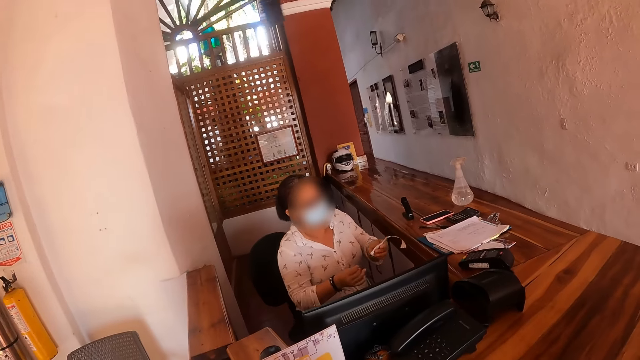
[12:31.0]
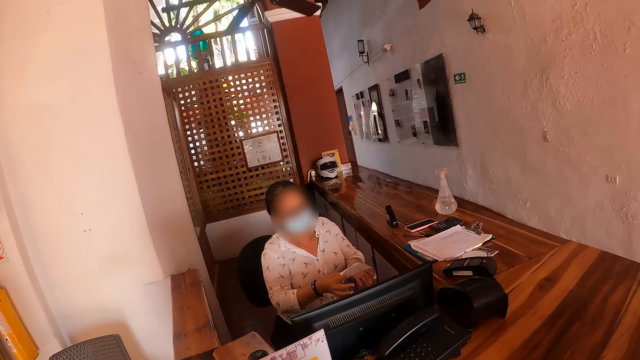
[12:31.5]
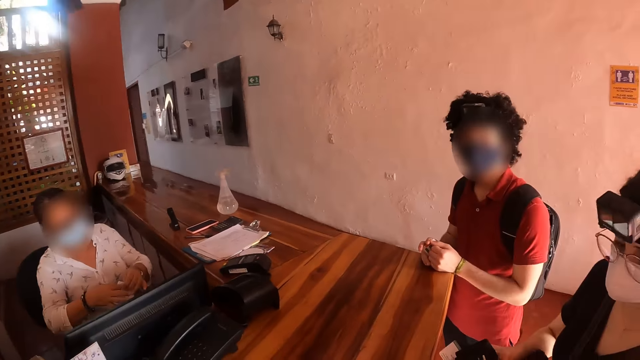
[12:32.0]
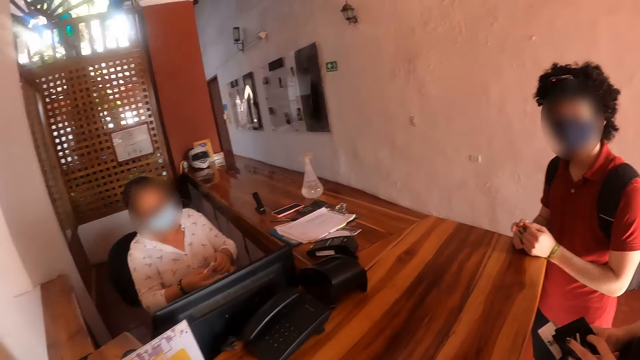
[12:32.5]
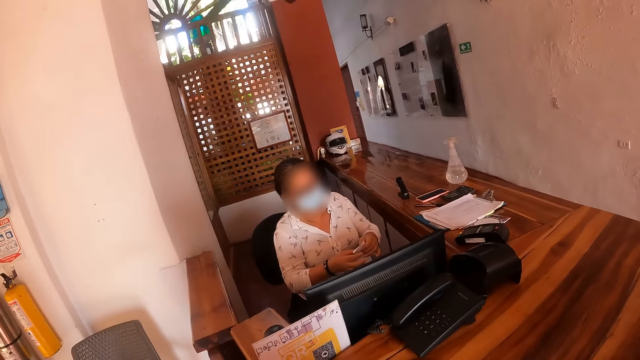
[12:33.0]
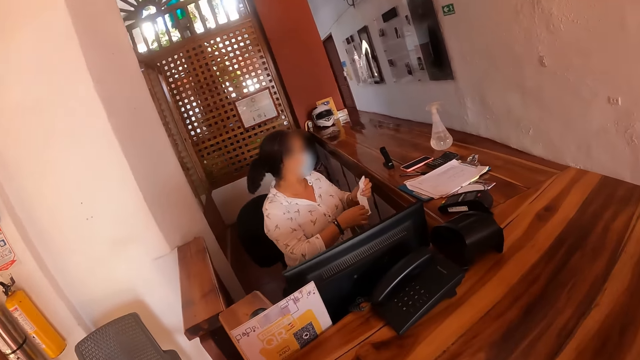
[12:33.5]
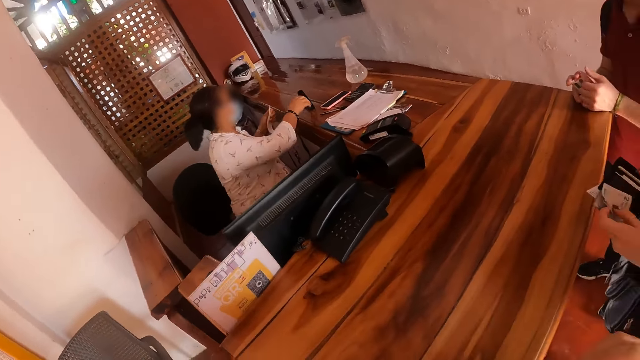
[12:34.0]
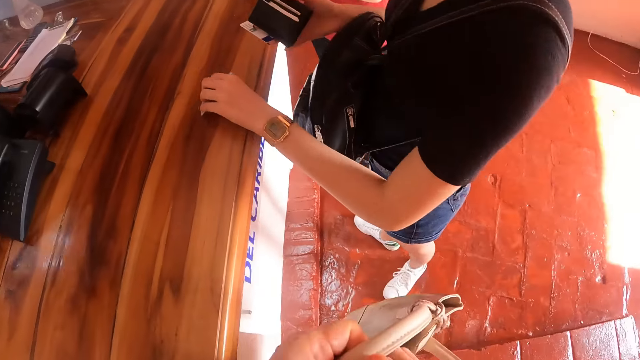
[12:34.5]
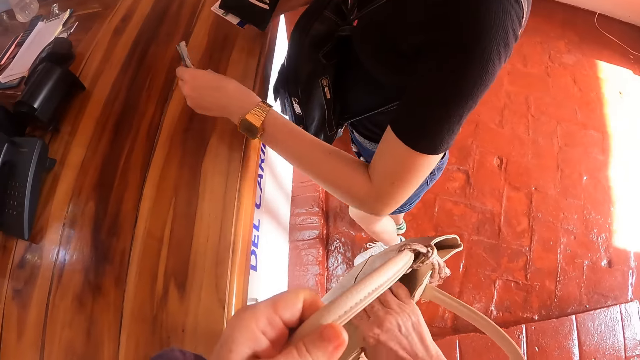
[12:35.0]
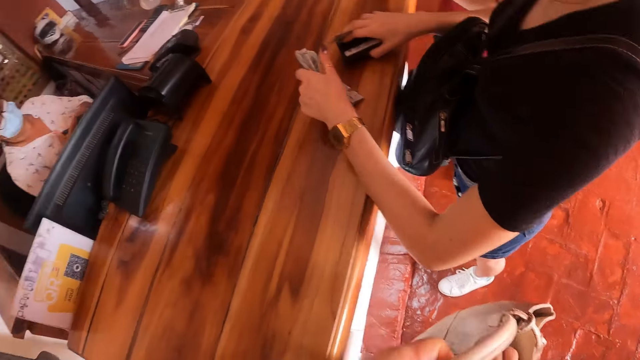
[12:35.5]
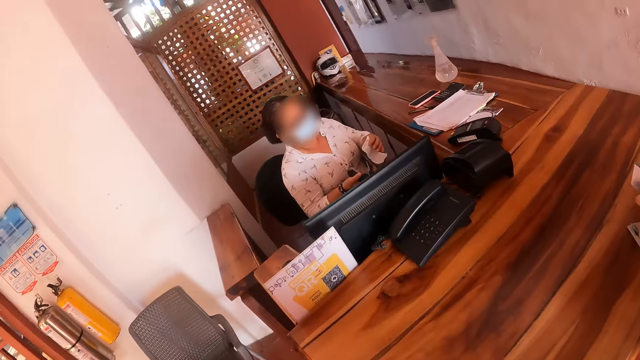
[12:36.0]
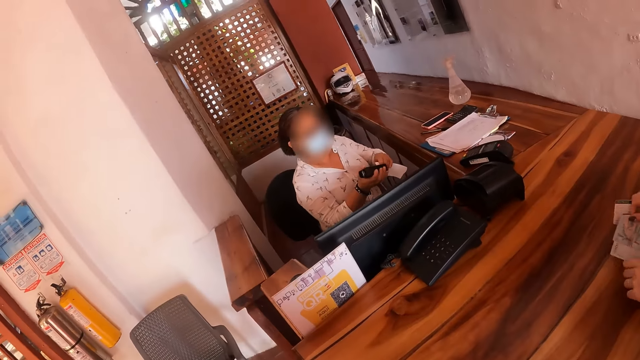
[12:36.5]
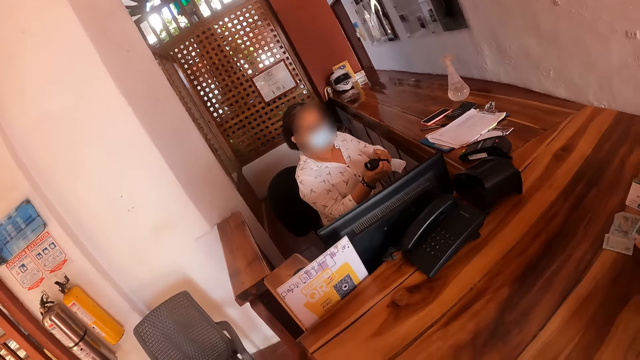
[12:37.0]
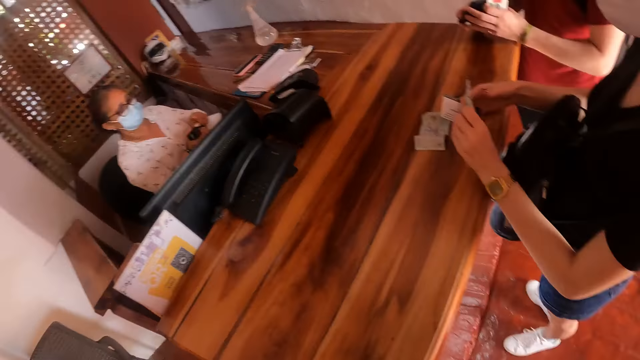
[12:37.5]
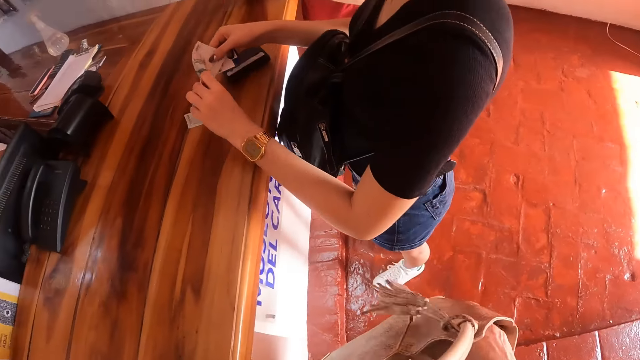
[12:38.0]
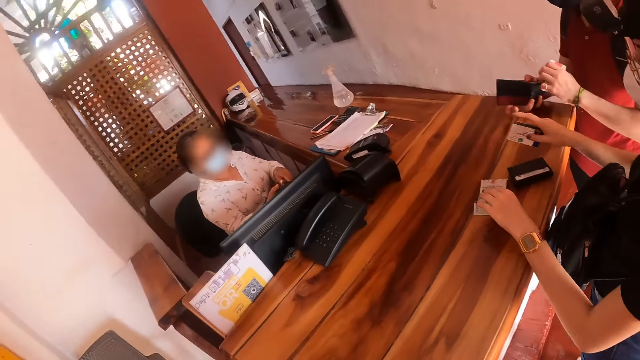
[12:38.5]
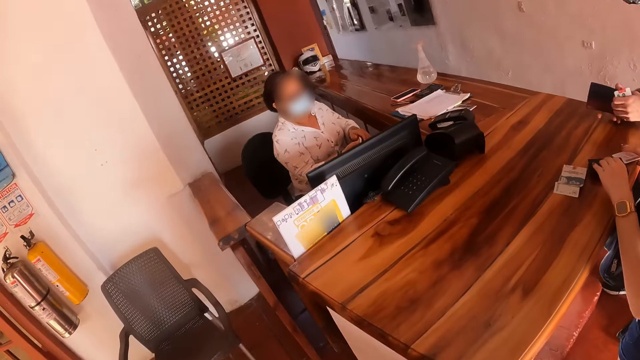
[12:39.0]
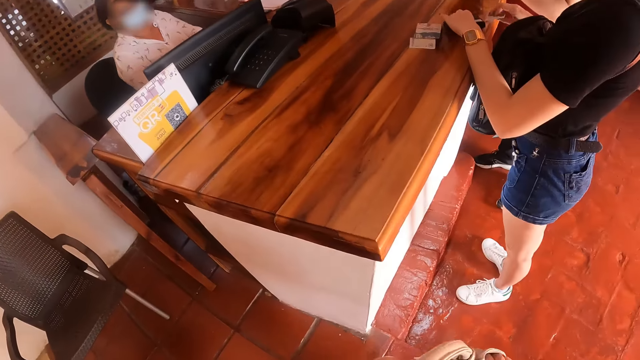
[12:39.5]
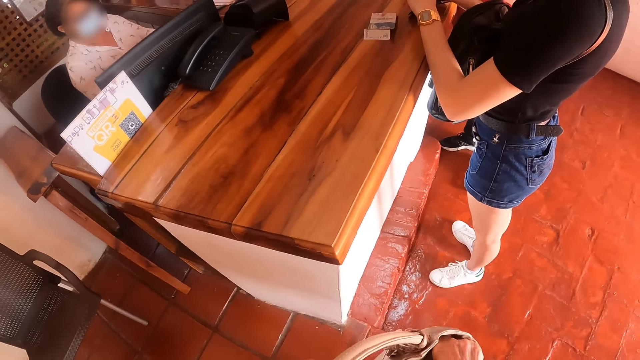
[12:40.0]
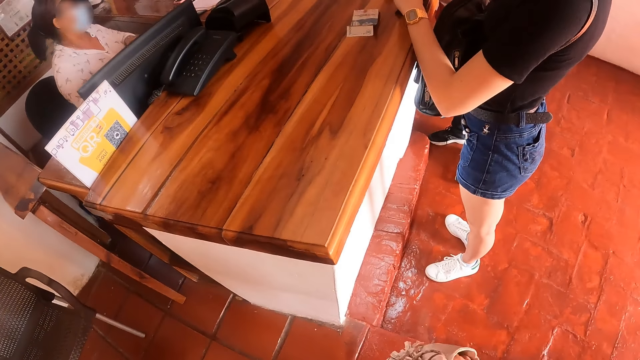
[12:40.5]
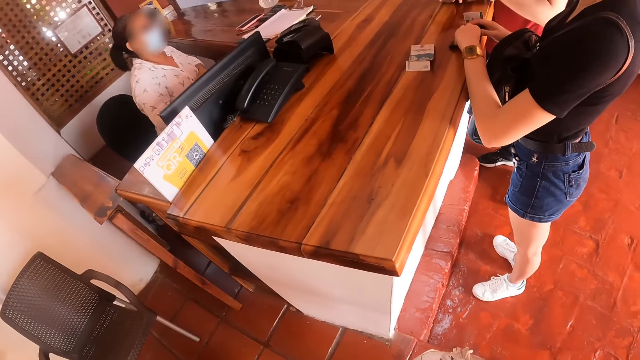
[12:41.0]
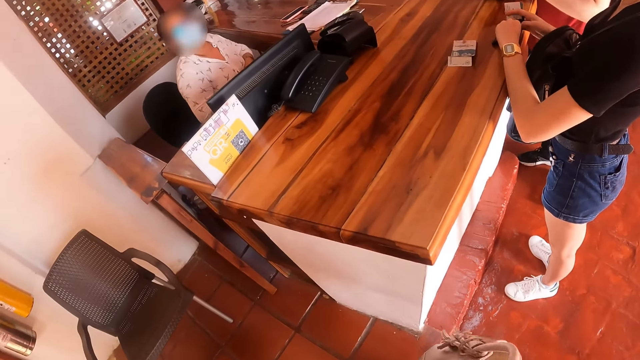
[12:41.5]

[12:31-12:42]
A receptionist shakes her hand and shifts paper in her hands. A man holds a card on the counter. The receptionist picks up a stapler on the counter. A lady drops cash and a card on the counter. The camera wearer browses in her handbag. The lady drops a purse on the counter. The receptionist staples the paper in her hand. The lady spreads the cash and cards on the counter. The man stares at his wallet.

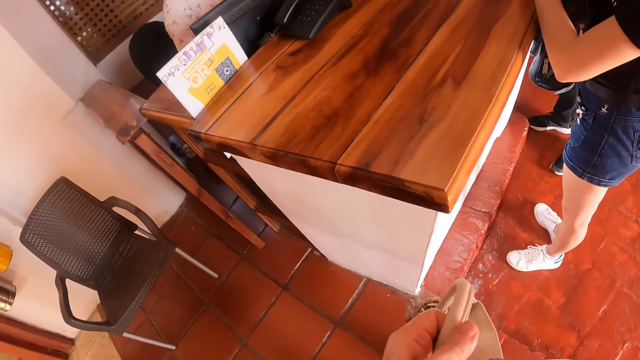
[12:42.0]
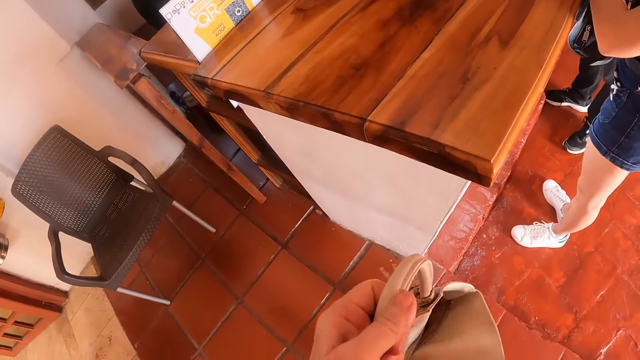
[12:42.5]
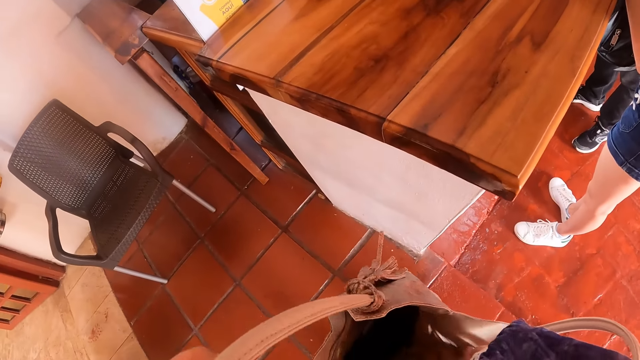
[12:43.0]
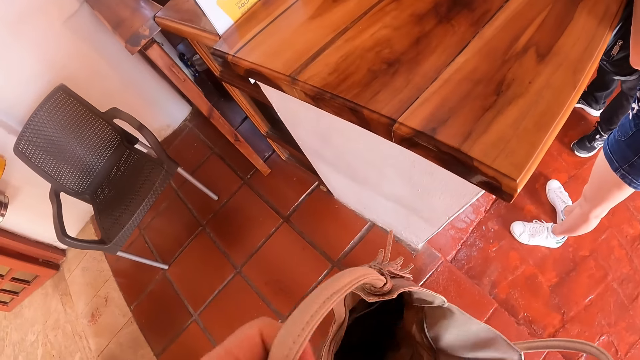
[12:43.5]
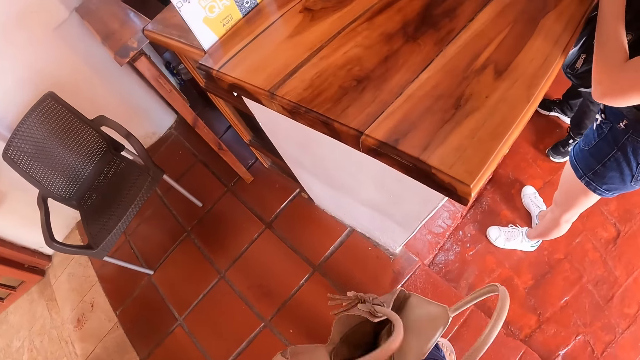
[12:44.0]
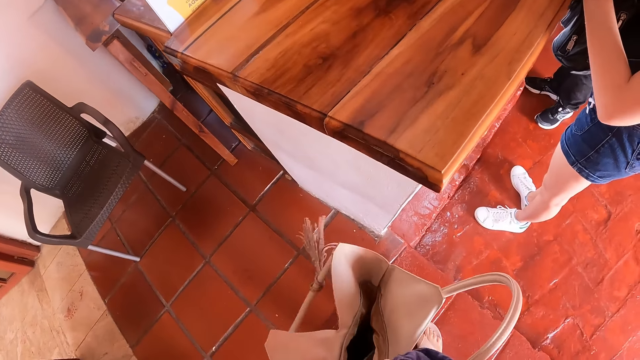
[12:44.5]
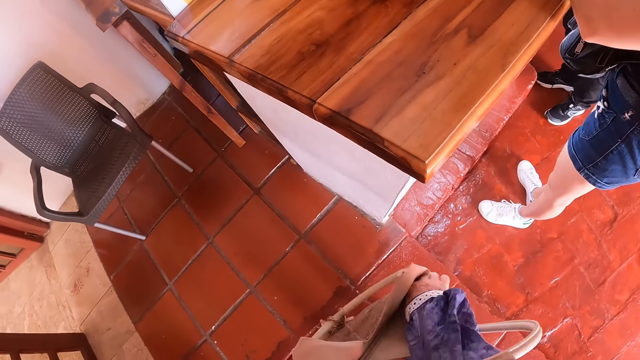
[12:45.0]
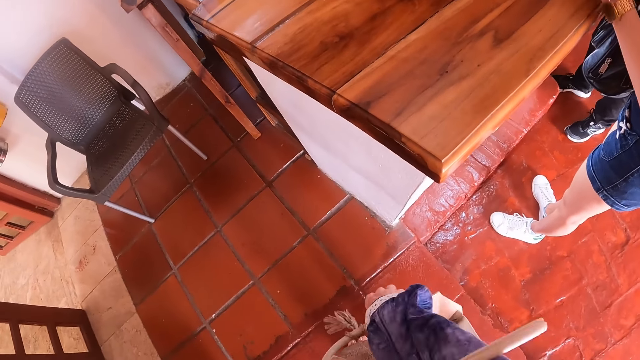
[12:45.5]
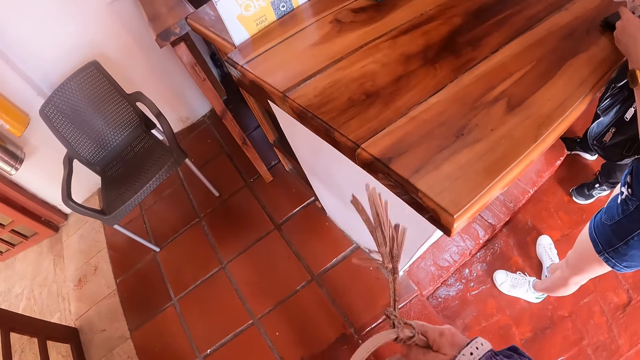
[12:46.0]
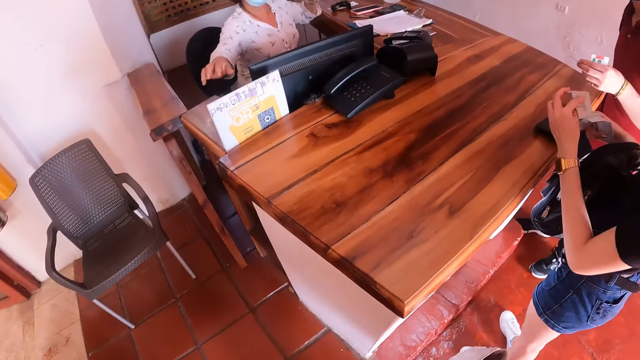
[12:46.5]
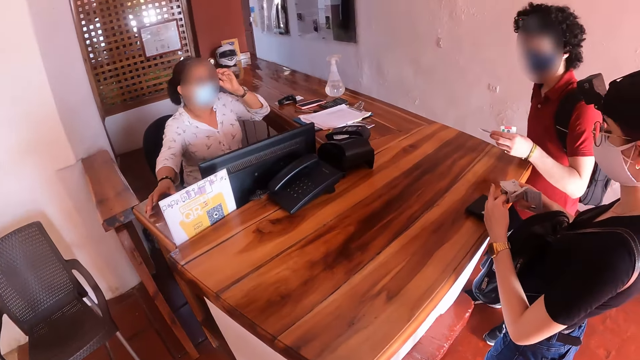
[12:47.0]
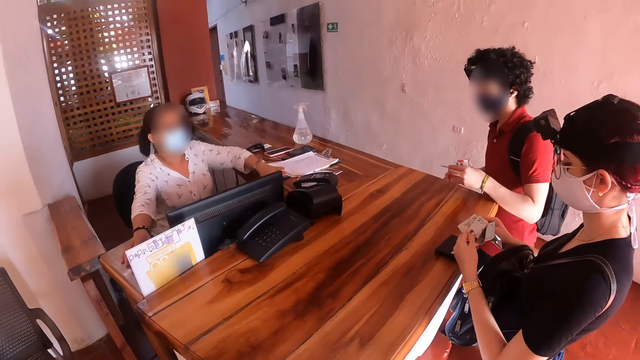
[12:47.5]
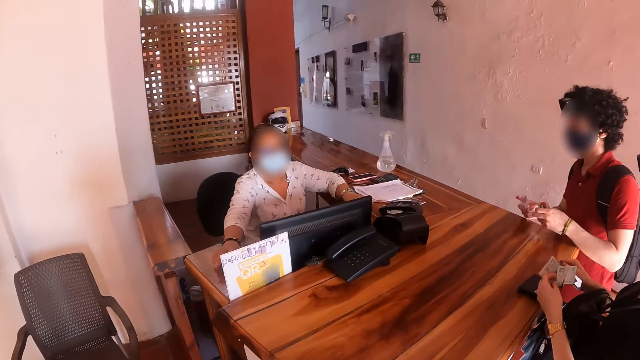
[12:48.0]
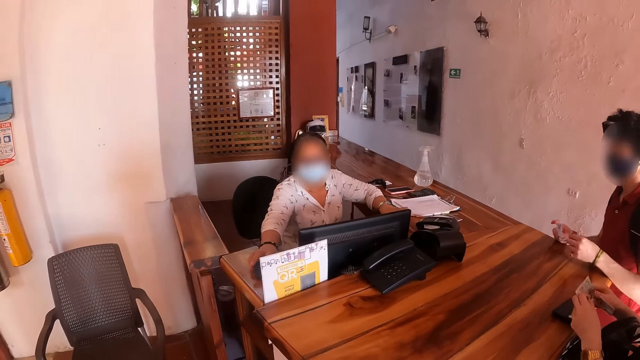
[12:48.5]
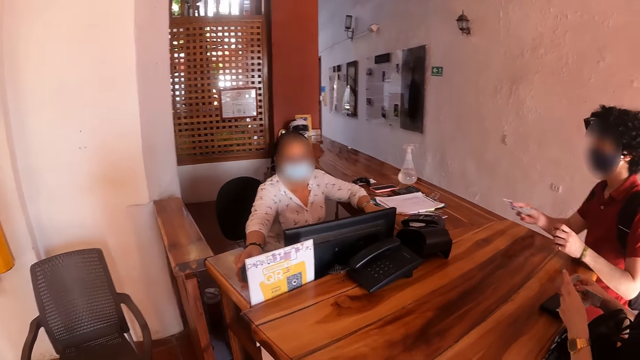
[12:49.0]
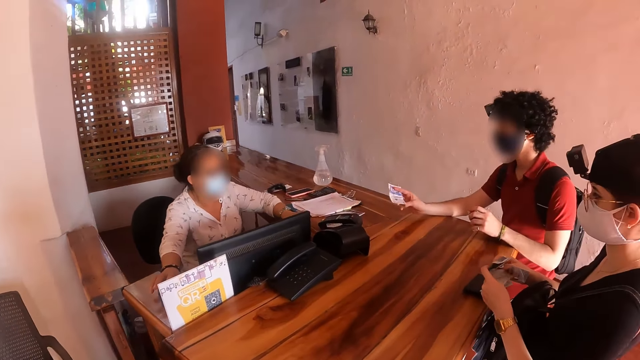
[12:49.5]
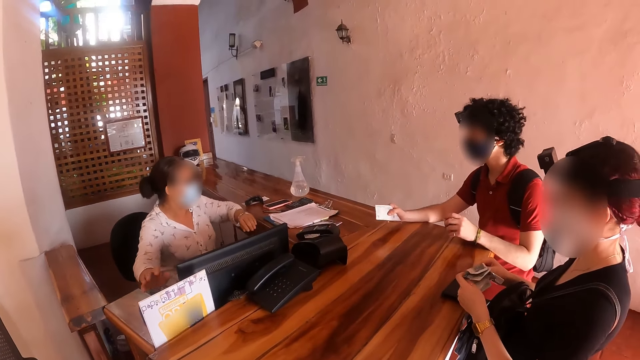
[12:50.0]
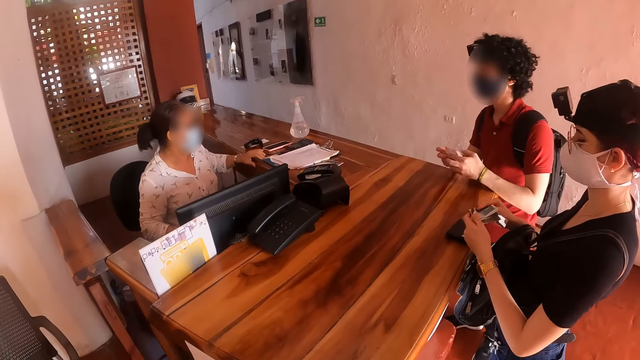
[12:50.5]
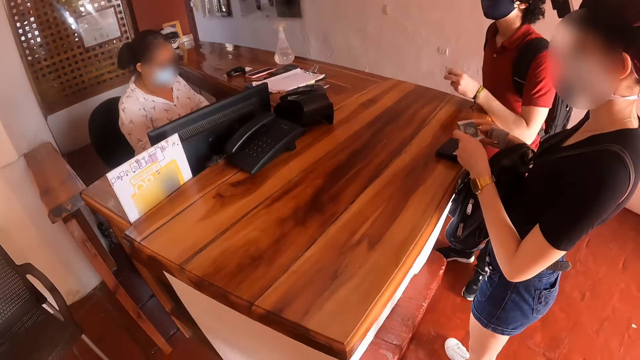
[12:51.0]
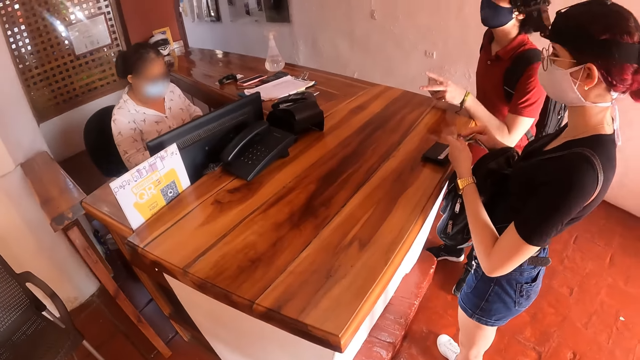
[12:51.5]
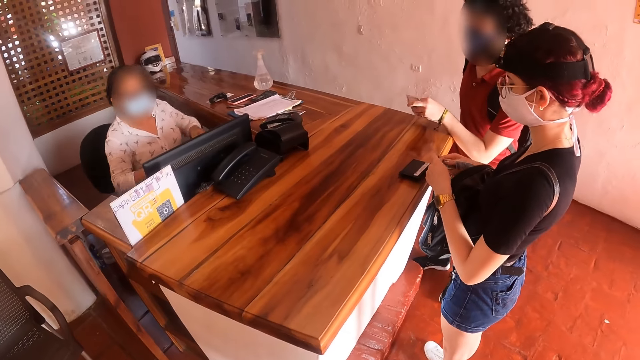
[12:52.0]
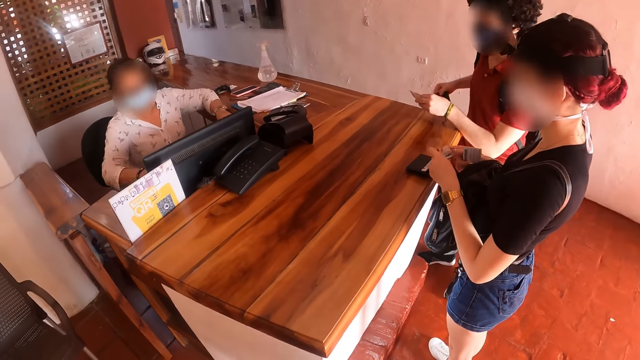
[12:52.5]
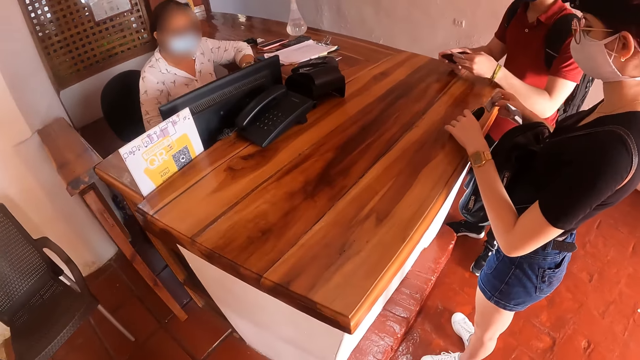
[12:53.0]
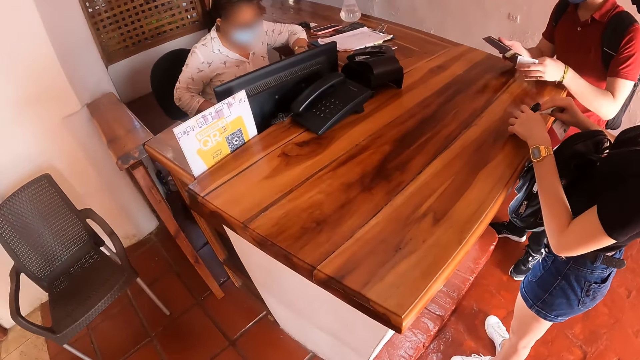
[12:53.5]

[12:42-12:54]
The camera wearer browses in her handbag. A receptionist operates a computer on her desk. A man holds cards on the counter. A lady folds cash in her hands. The camera wearer looks around. The receptionist picks up something on the counter. The man takes a wallet out of his pocket.
